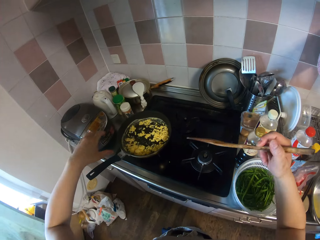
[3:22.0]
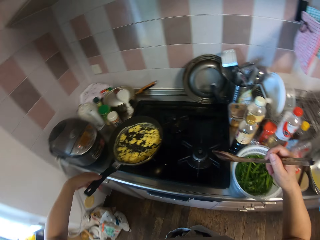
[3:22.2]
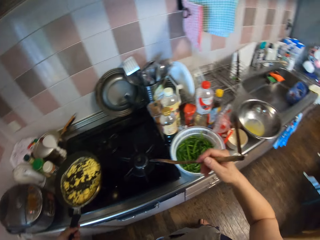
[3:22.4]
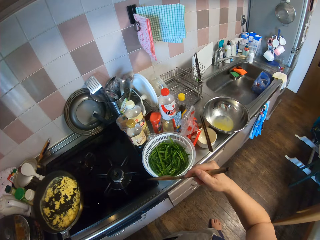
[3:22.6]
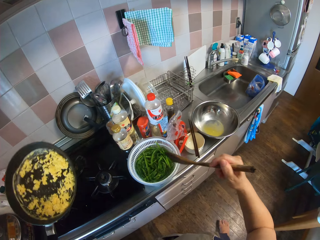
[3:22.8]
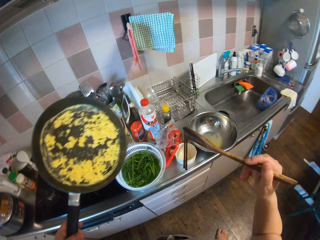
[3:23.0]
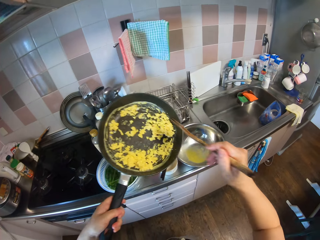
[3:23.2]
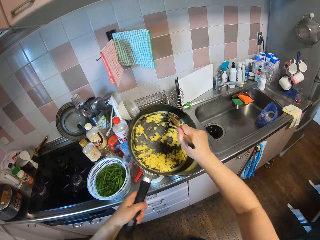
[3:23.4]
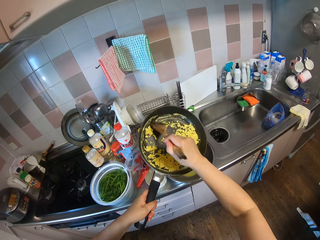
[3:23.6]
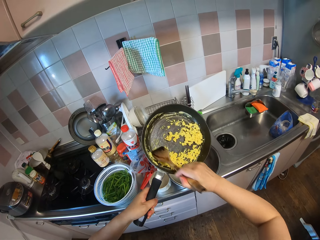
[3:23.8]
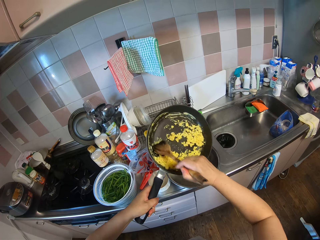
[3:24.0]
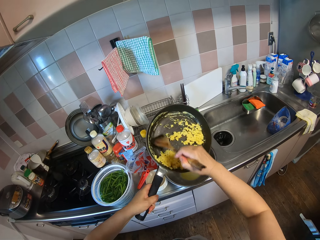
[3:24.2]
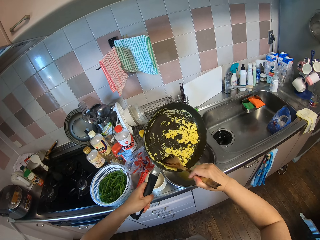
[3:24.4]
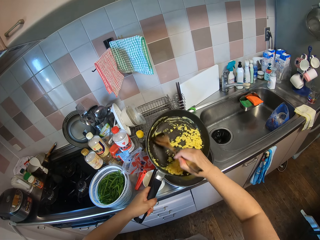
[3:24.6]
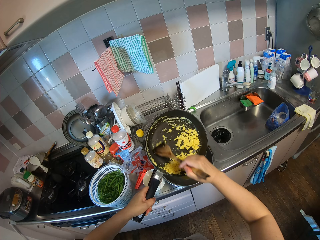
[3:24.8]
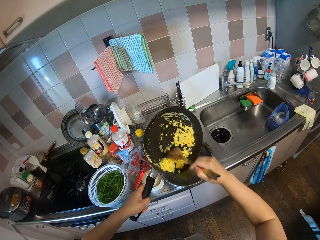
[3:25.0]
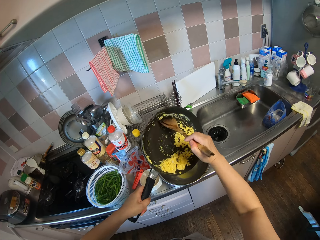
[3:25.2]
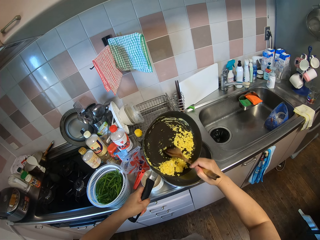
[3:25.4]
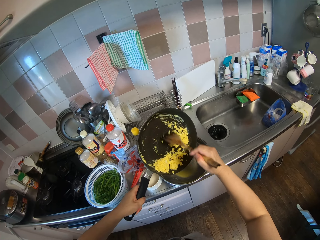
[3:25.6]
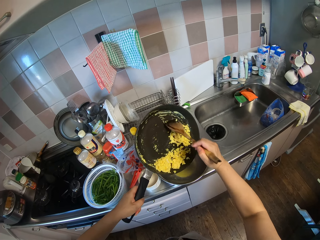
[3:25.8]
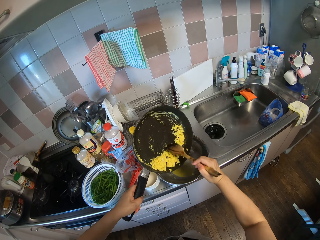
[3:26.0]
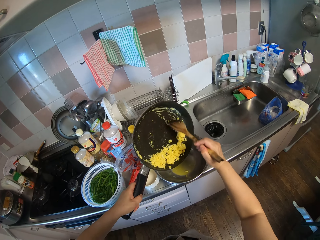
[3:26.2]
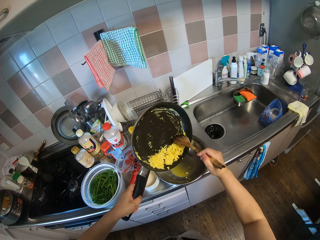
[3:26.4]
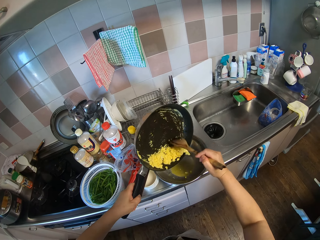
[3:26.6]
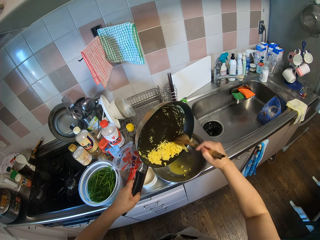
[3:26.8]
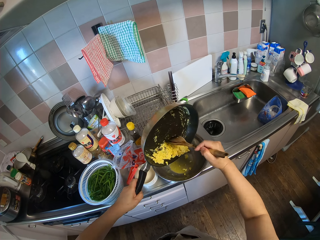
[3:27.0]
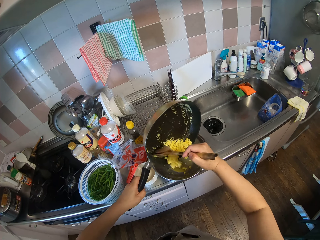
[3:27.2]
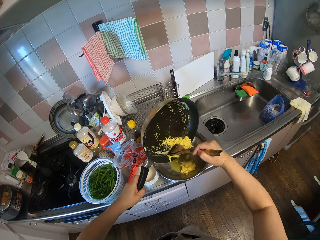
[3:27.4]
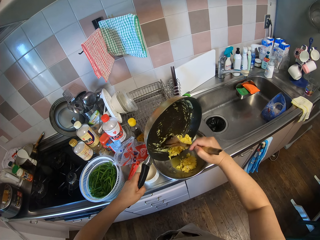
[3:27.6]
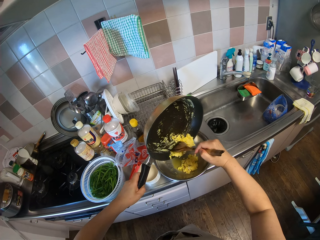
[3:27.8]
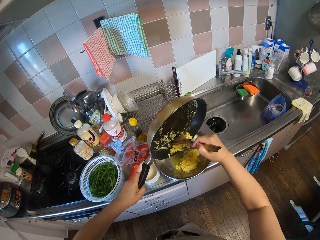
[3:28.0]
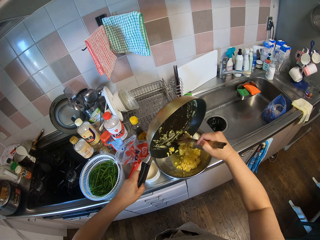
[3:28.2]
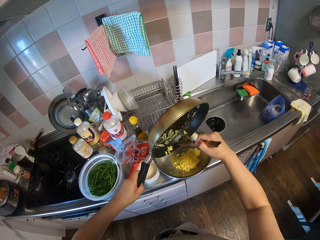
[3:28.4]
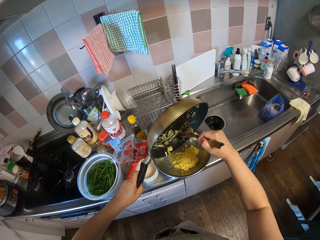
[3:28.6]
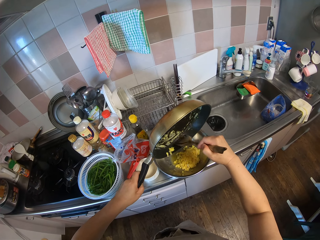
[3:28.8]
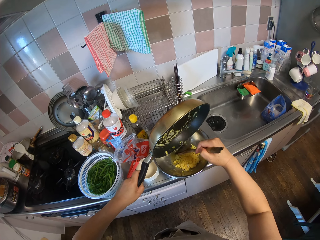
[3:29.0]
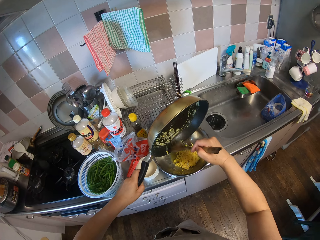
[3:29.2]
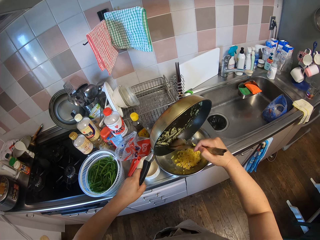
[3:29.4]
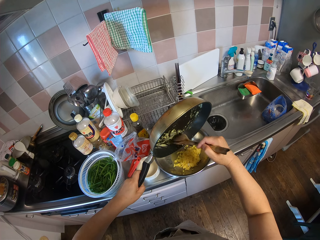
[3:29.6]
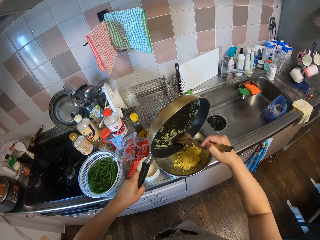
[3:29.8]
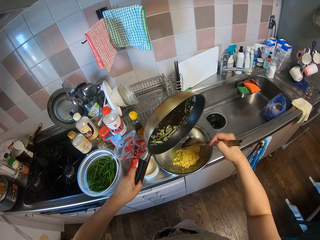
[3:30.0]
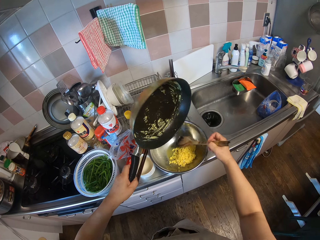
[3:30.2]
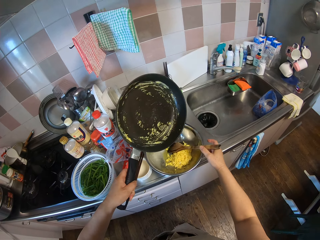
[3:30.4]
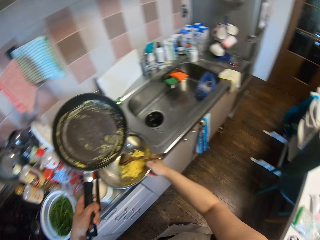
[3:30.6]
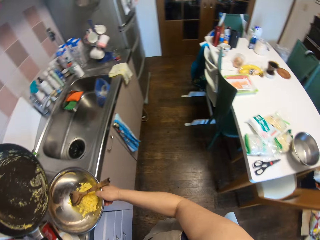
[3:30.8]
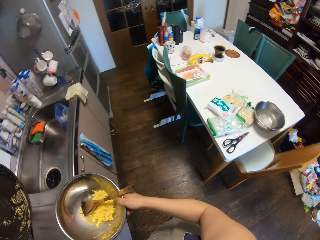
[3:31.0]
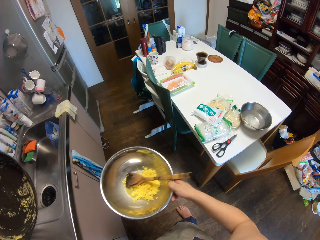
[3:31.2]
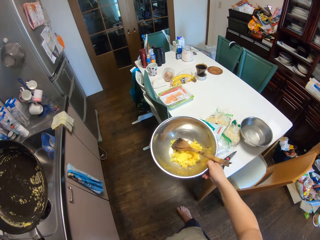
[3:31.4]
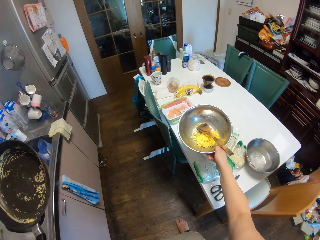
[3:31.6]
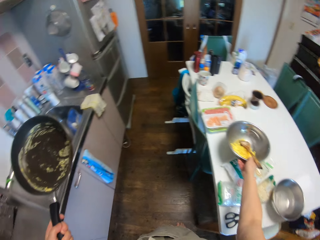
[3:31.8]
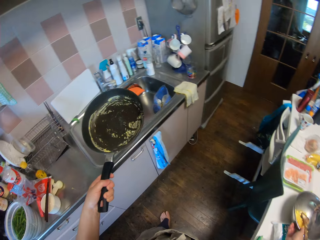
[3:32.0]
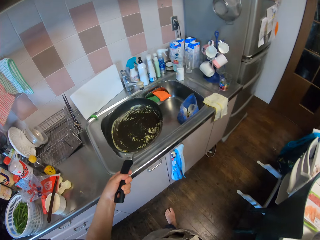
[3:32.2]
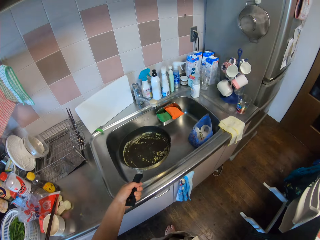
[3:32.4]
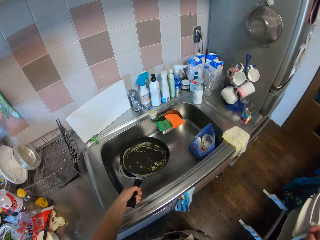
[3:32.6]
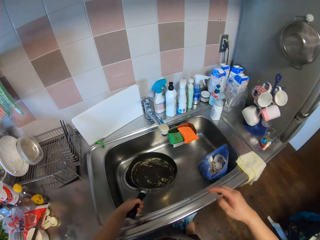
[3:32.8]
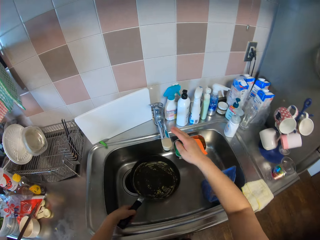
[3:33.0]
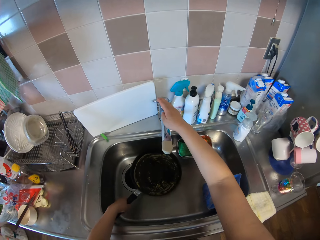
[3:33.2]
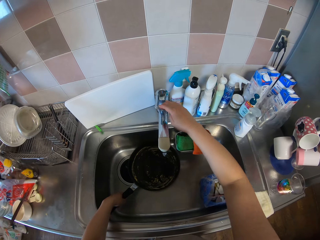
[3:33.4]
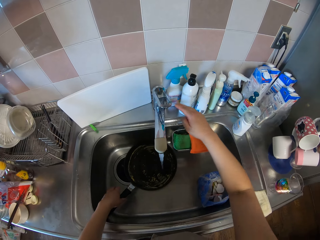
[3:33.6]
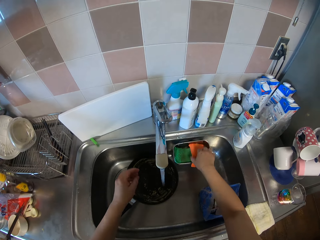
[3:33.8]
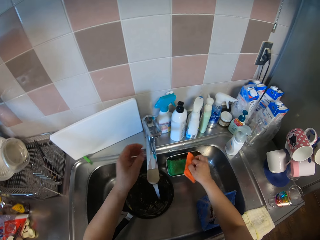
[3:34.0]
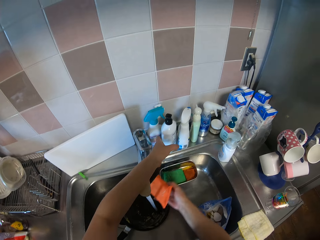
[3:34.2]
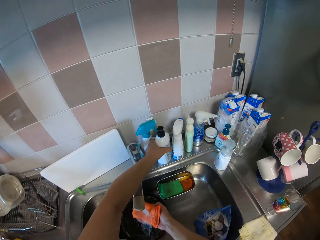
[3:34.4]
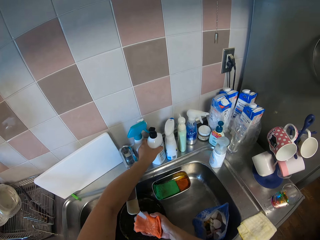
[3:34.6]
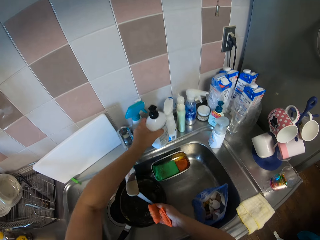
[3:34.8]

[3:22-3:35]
The camera wearer takes a wood spoon from the cutlery set. They take the frying pan. They pour the egg into the bowl on the kitchen sink. They take the bowl with eggs and move the bowl to the table. They put the frying pan in the sink and open the tap. They take the scrub sponge.

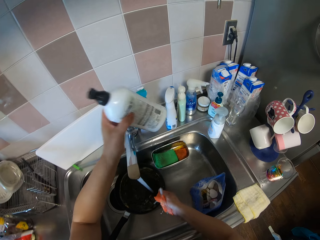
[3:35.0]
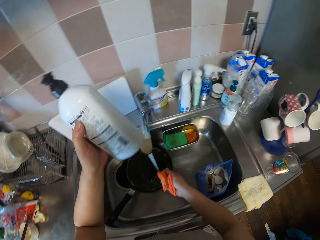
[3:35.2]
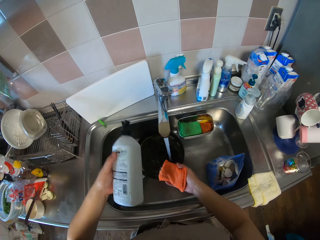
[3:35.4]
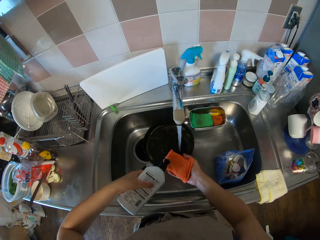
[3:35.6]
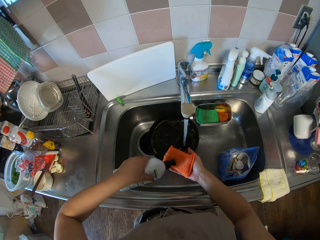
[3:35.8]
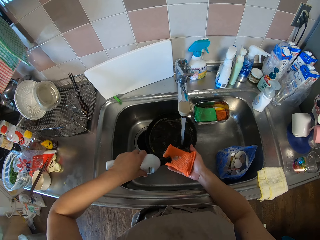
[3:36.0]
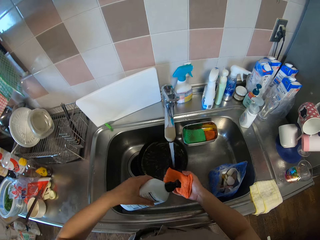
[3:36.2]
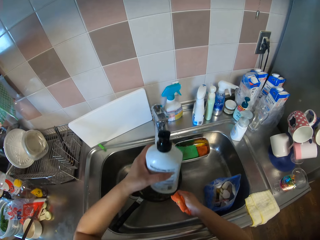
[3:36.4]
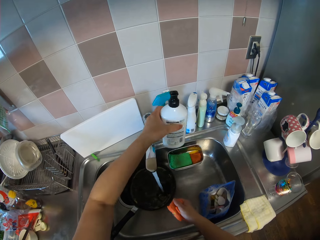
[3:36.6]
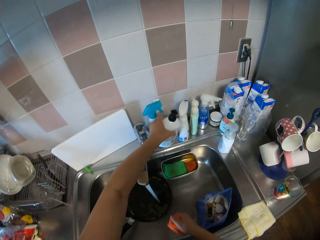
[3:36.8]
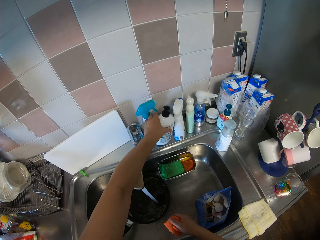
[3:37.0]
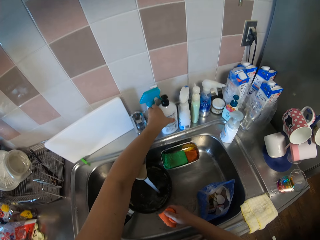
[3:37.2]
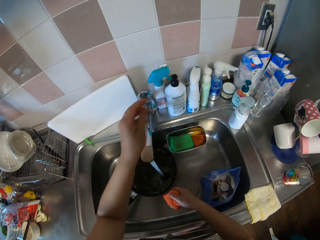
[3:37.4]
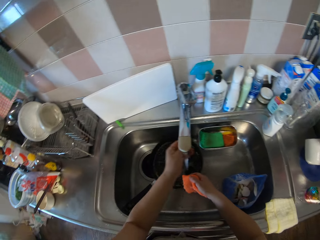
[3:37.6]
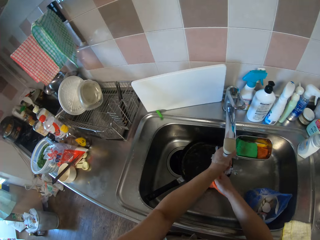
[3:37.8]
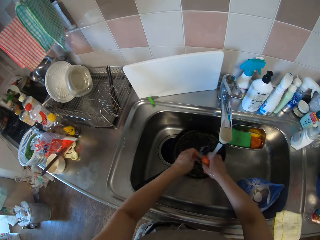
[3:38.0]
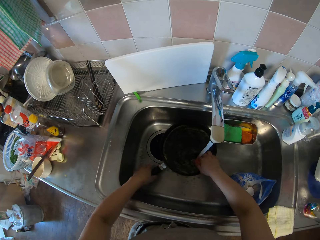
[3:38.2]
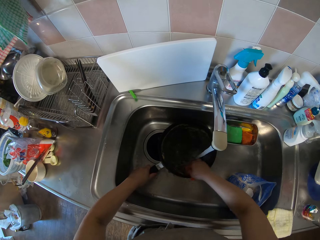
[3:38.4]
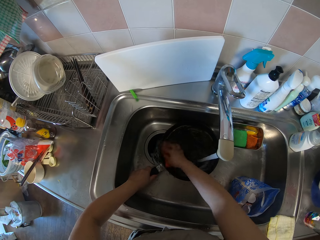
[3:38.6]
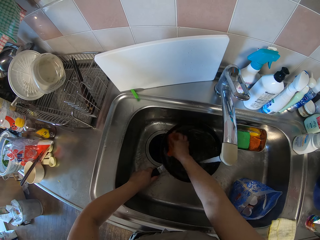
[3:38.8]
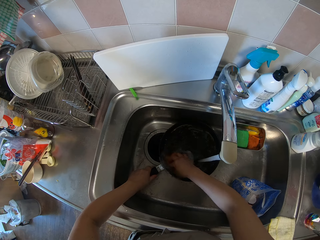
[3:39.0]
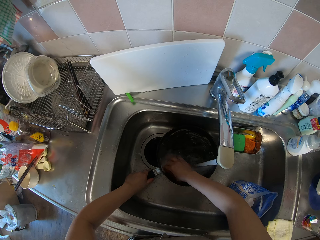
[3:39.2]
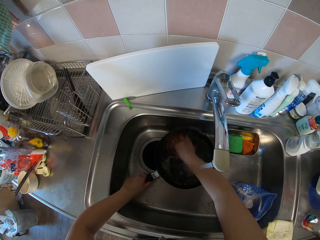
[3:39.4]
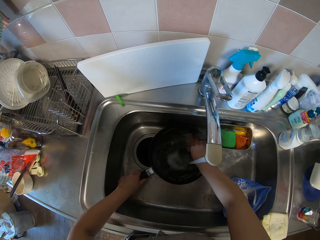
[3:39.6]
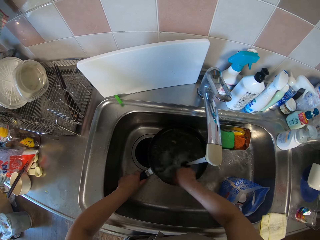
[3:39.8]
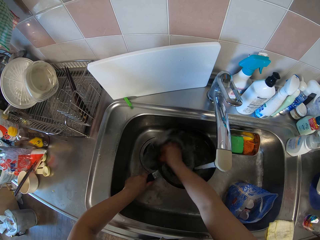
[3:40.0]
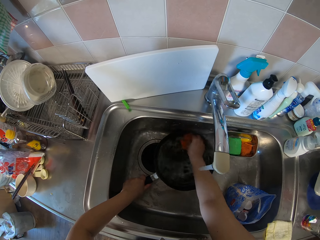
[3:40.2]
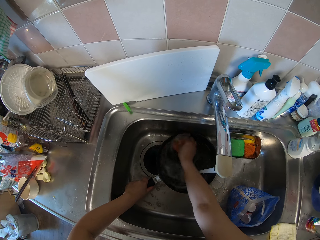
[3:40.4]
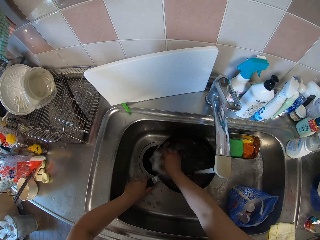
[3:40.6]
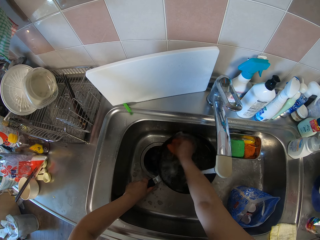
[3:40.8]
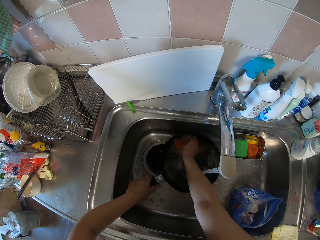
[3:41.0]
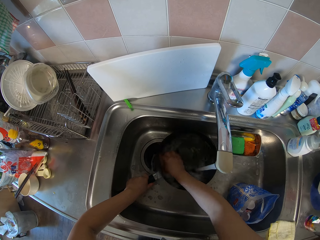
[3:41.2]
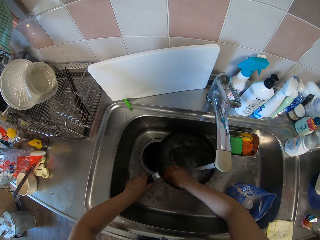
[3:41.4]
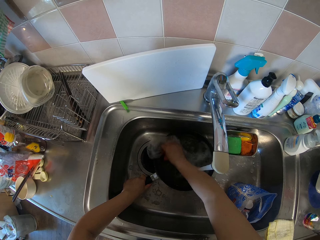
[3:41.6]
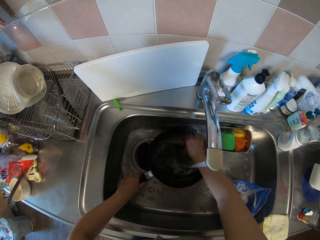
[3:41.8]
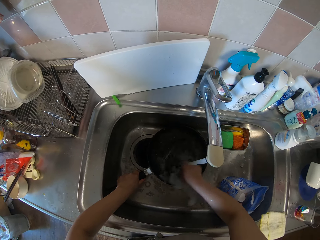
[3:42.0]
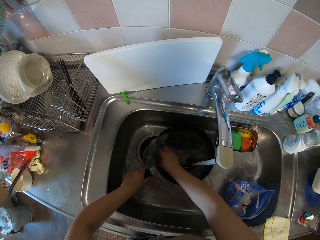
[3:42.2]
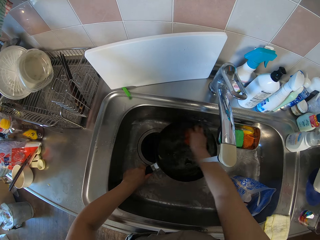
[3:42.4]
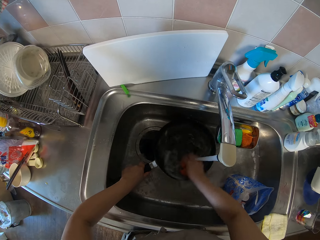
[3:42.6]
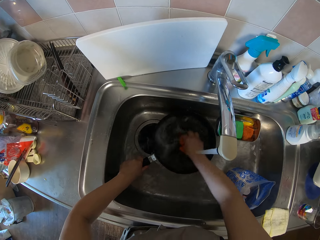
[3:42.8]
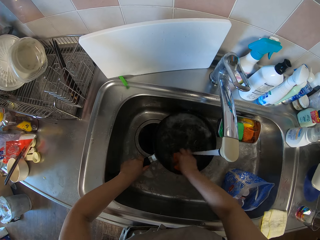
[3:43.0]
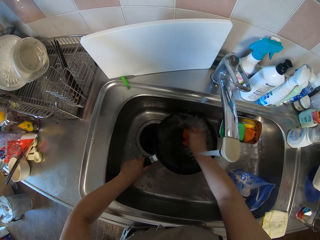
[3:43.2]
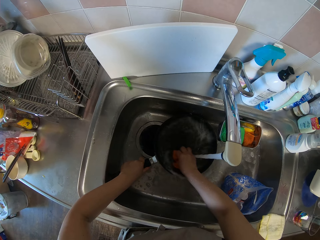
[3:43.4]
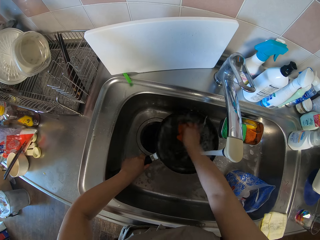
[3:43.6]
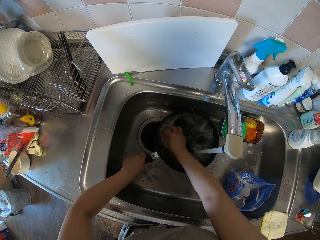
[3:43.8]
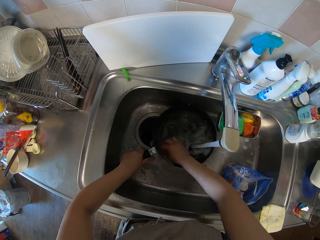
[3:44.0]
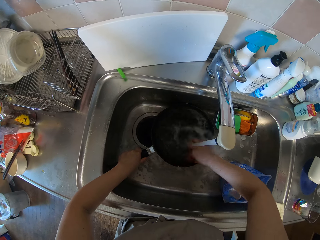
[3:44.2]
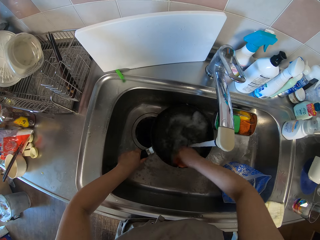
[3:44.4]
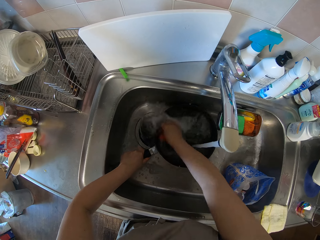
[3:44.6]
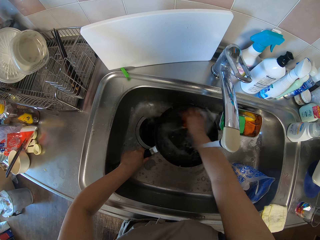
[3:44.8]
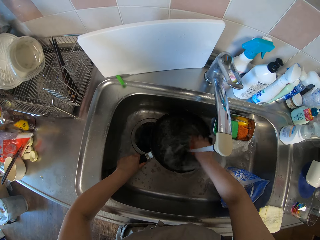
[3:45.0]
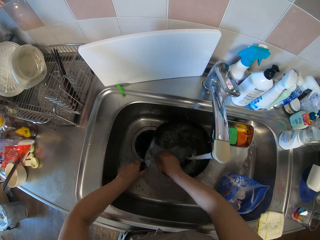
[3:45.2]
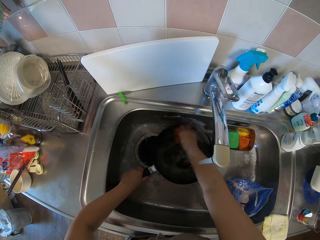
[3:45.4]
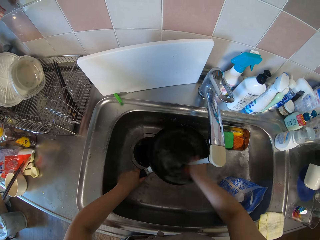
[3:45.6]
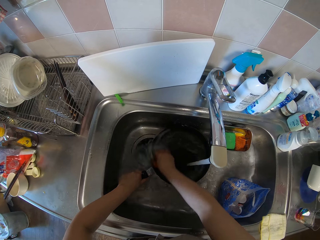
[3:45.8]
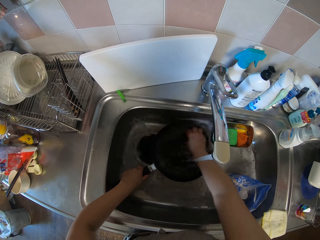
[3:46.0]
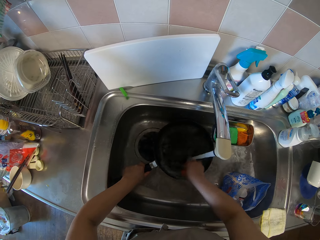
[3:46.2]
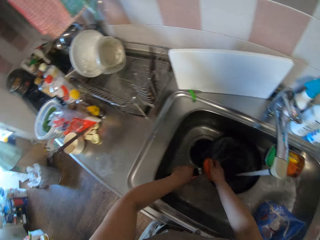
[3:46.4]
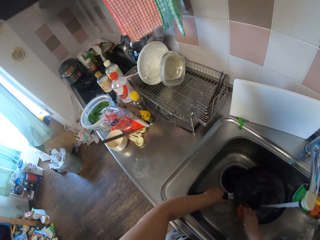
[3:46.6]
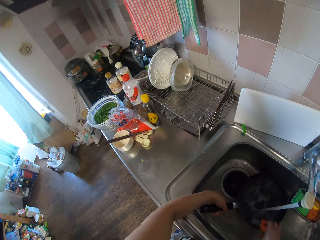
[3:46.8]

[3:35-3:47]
The camera wearer picks up a sponge and a liquid soap. They pour the liquid soap on the sponge. They put down the soap bottle. They take the frying pan. They wash the frying pan using the scrub sponge.
